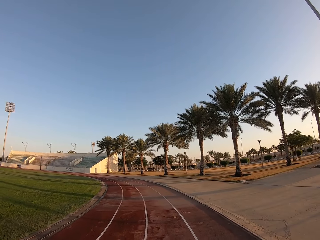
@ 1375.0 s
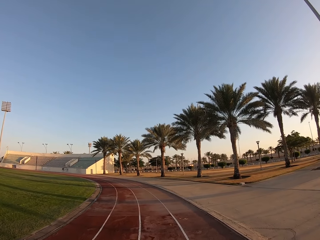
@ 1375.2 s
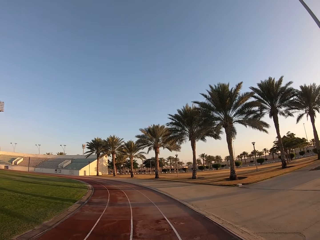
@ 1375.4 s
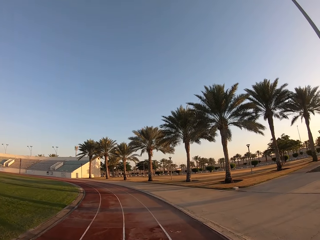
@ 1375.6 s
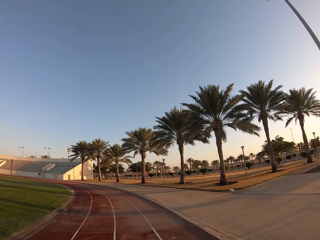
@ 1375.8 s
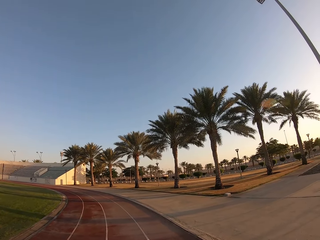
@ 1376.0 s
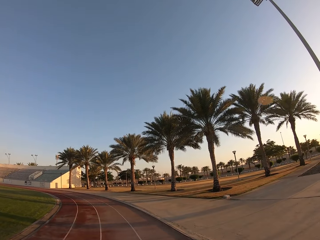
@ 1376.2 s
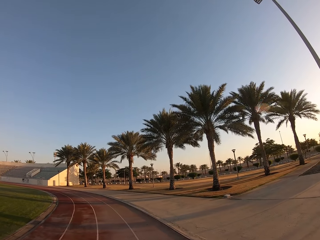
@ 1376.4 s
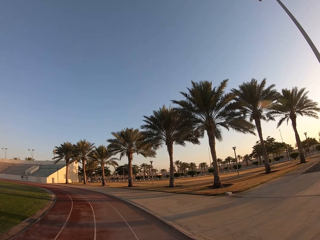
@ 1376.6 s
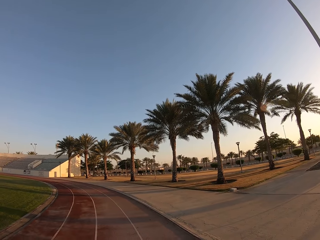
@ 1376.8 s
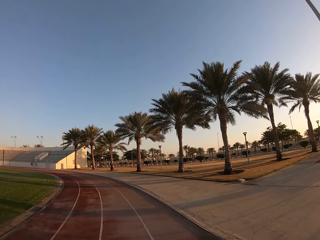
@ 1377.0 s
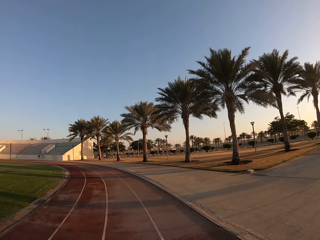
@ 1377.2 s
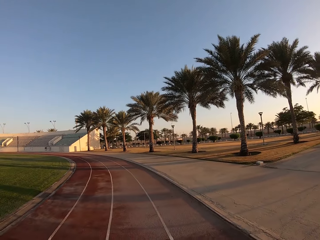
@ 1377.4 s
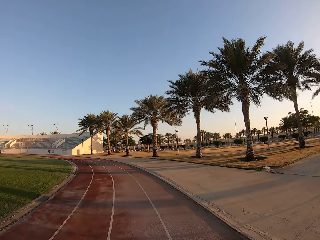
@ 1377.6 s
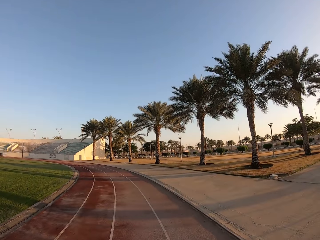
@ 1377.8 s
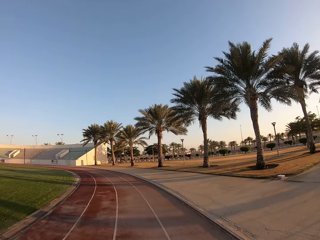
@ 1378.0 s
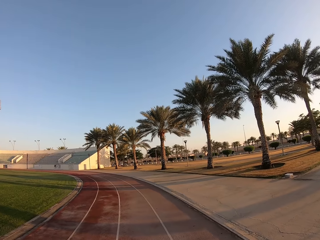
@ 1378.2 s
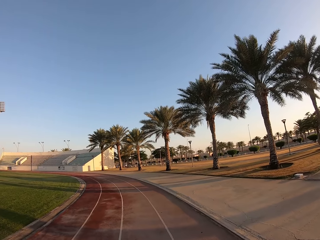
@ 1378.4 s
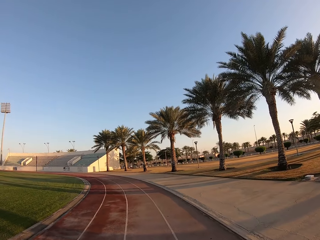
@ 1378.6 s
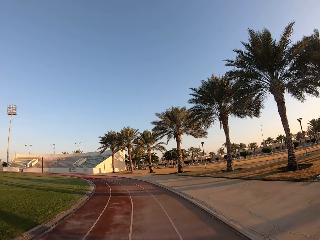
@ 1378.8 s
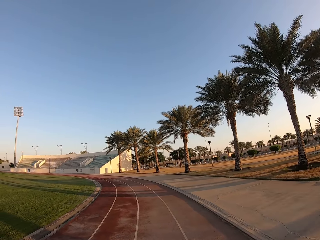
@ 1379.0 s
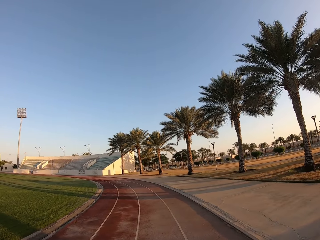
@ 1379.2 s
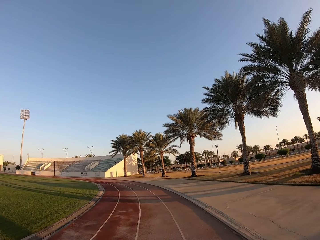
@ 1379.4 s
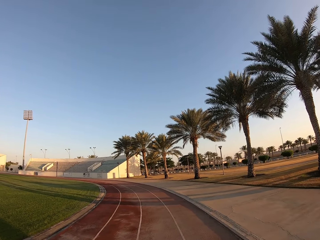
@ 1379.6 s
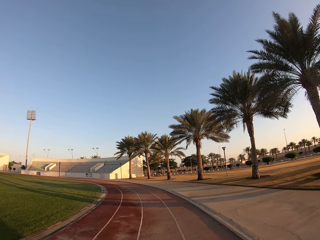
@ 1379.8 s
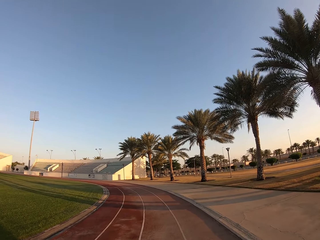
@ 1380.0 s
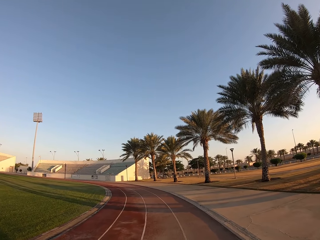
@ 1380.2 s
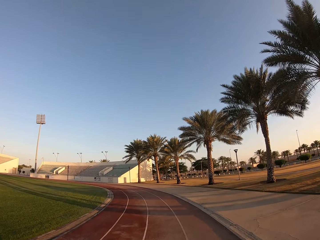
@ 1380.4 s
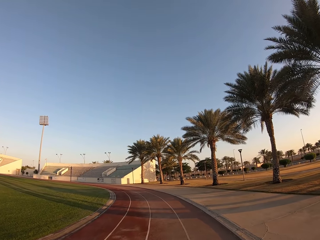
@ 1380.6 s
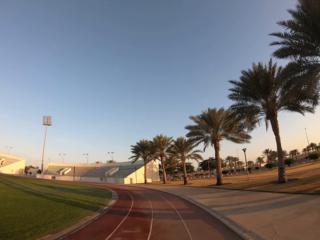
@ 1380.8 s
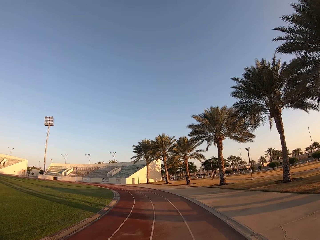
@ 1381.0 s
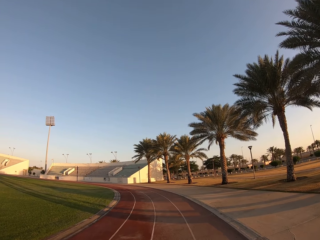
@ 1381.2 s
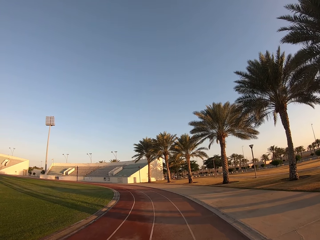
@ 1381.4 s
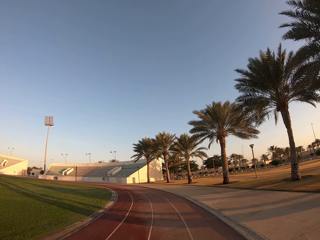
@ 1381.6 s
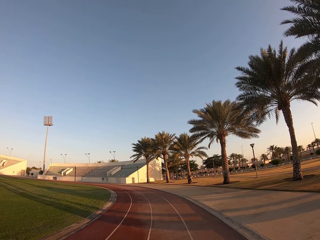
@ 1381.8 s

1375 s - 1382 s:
The camera wearer walks. They stop the jog.

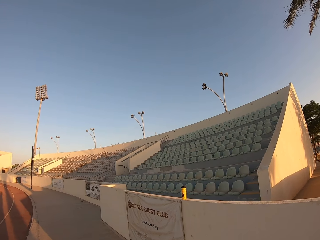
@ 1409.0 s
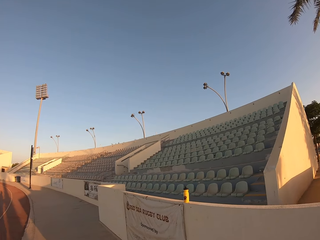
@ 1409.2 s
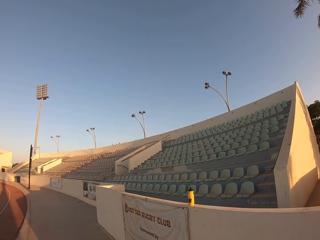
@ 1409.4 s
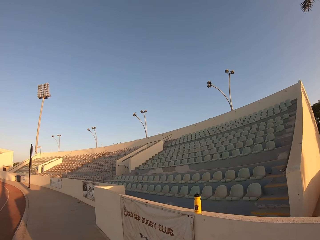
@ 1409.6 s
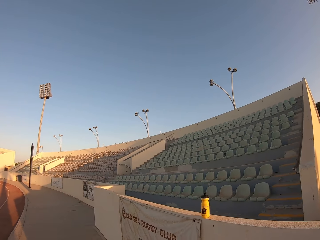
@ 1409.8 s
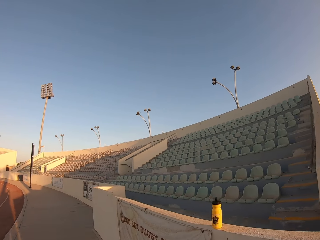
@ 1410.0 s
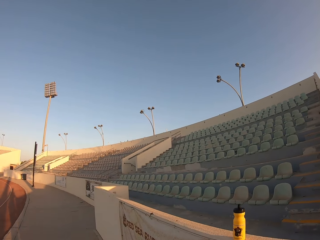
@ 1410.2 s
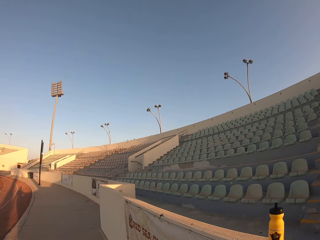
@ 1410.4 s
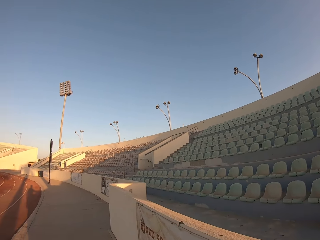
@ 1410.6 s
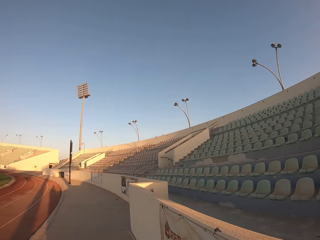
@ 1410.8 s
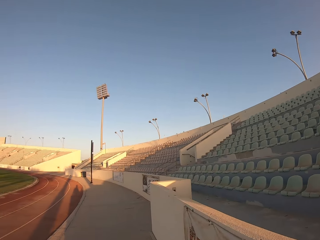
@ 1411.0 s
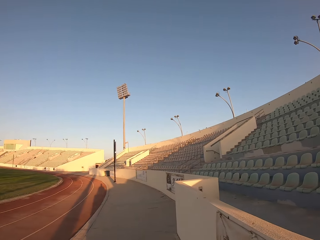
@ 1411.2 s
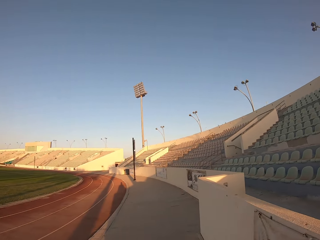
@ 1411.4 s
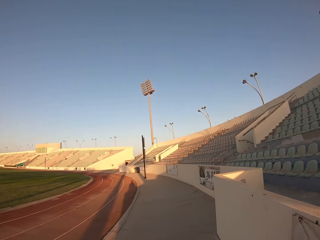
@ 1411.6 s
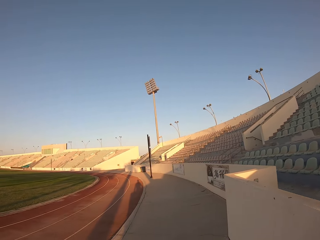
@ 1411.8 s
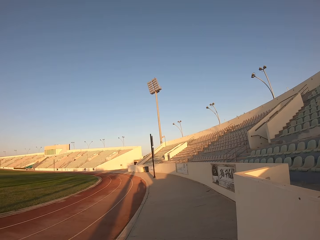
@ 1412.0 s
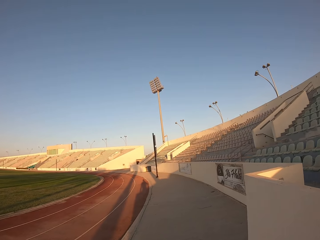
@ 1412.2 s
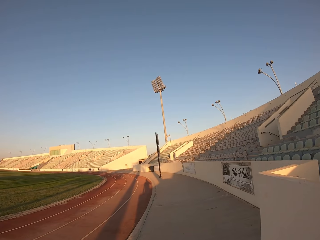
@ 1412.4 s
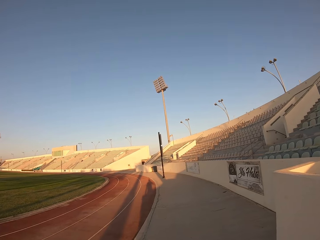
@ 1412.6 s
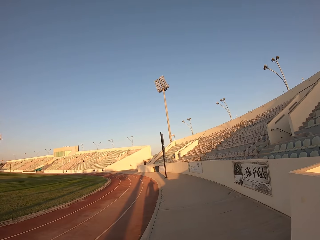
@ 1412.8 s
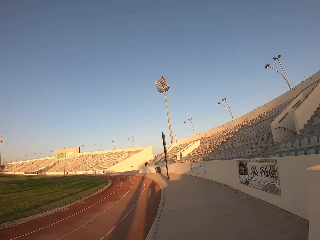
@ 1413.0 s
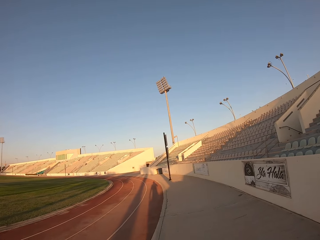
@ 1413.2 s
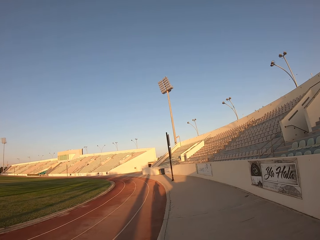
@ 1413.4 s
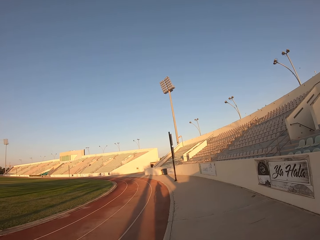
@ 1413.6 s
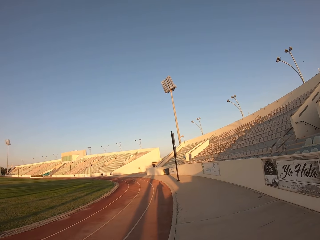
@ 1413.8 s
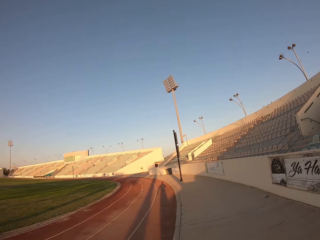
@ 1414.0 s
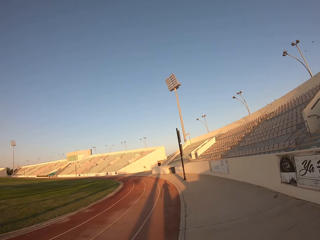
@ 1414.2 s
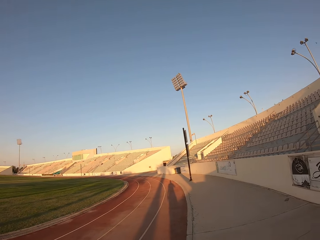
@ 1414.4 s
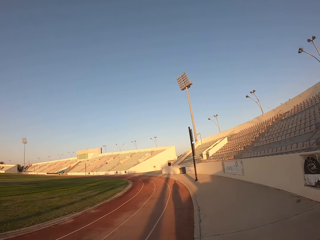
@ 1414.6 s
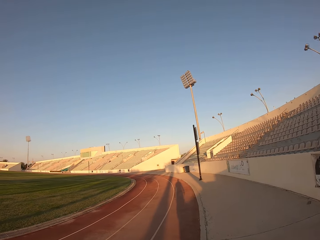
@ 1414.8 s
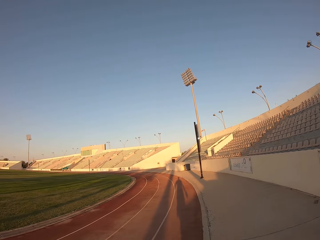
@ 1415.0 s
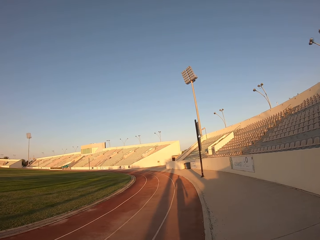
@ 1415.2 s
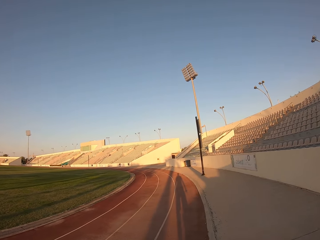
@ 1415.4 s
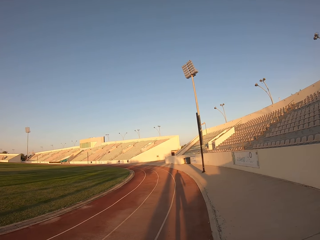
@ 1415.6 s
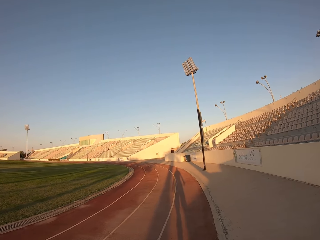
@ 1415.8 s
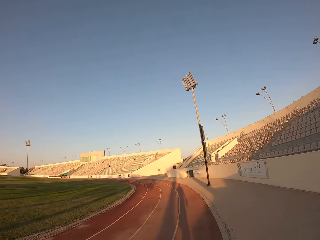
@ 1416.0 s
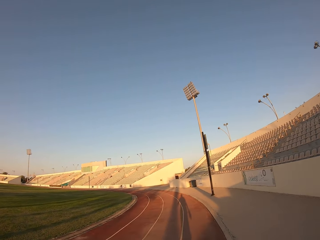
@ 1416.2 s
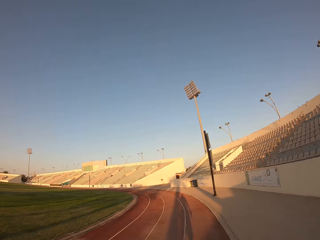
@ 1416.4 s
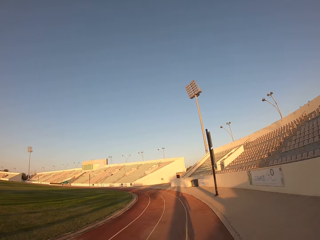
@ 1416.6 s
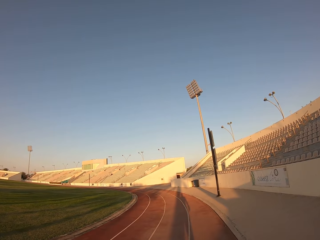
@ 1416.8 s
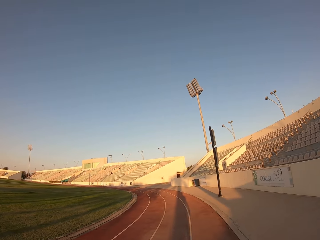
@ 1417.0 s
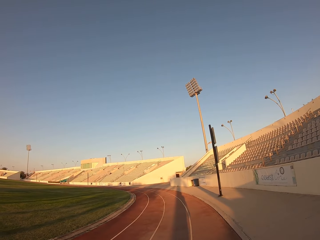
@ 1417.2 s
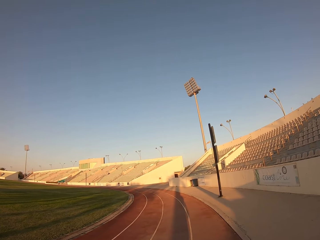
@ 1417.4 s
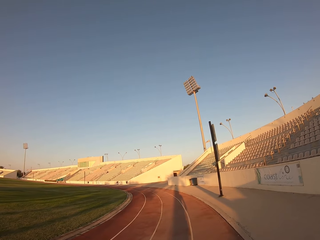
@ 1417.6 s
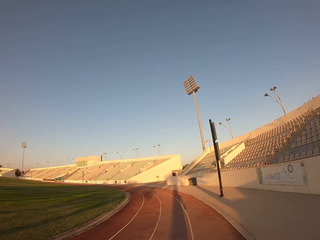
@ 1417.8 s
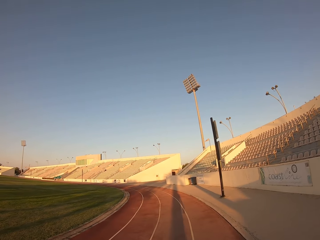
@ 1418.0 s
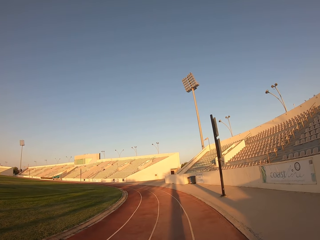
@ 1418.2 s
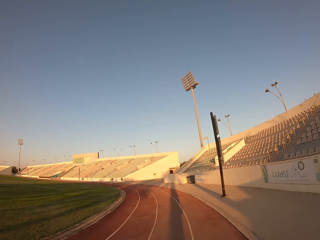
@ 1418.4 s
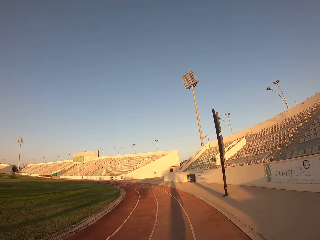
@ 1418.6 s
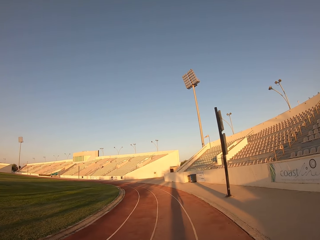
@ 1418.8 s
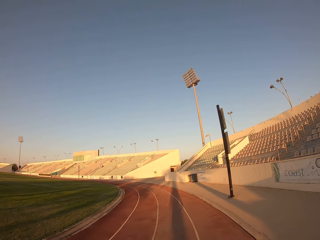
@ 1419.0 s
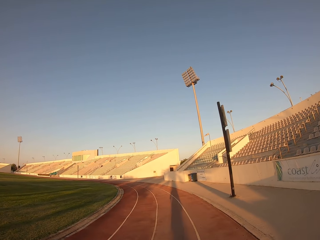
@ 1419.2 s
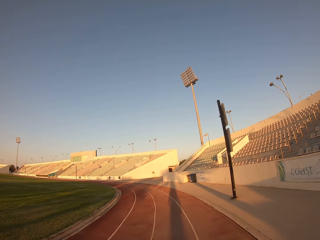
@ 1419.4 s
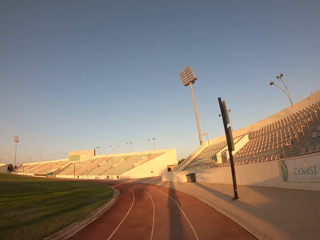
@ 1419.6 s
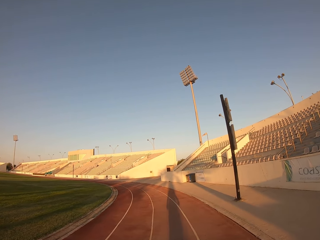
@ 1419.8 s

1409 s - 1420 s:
The camera wearer picks up a bottle. They drink water. They walk.

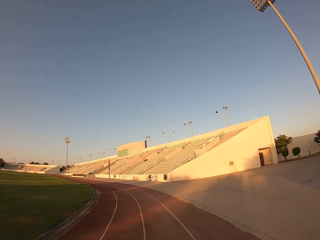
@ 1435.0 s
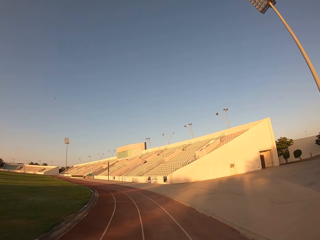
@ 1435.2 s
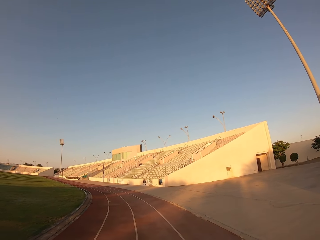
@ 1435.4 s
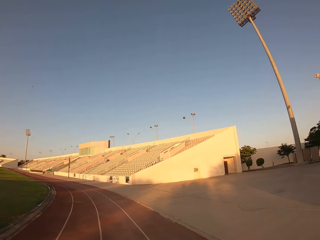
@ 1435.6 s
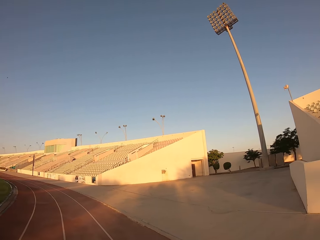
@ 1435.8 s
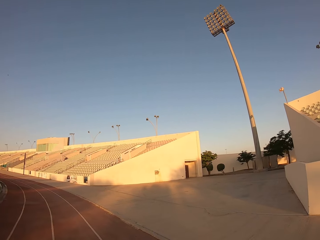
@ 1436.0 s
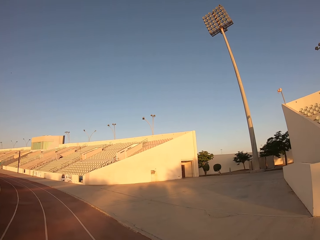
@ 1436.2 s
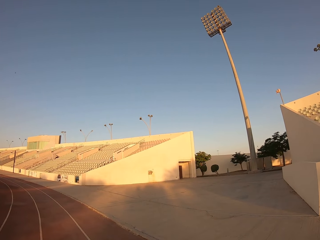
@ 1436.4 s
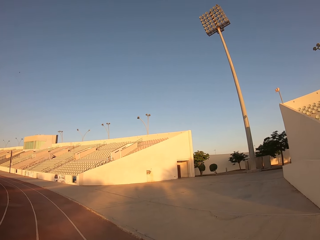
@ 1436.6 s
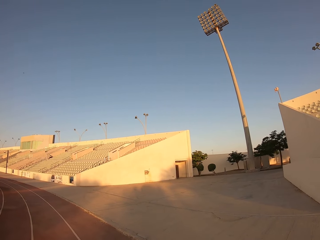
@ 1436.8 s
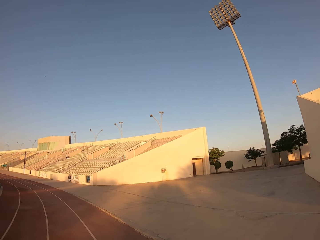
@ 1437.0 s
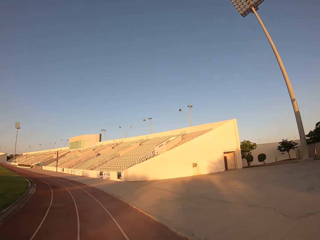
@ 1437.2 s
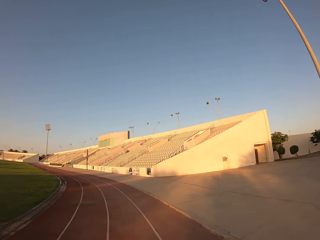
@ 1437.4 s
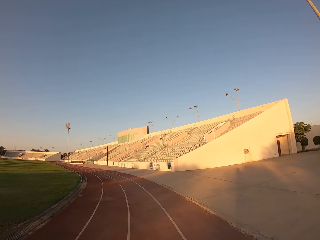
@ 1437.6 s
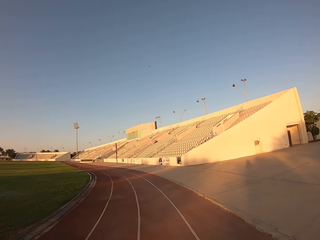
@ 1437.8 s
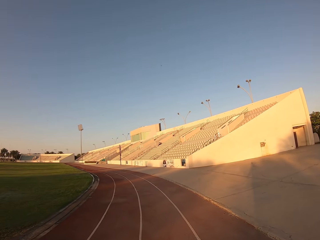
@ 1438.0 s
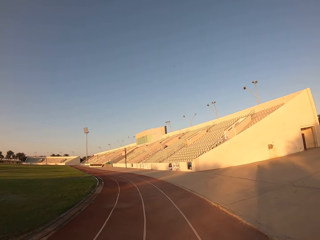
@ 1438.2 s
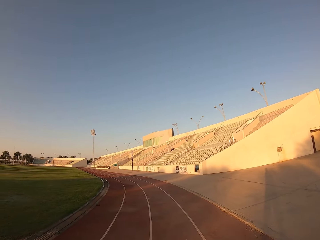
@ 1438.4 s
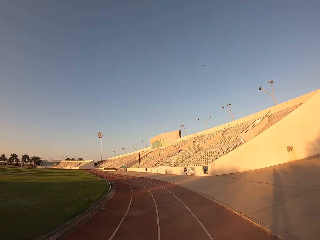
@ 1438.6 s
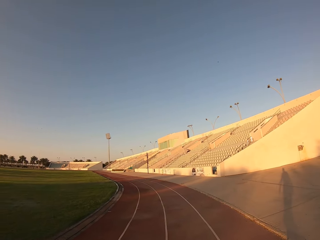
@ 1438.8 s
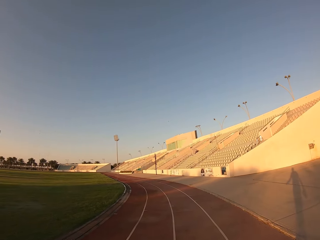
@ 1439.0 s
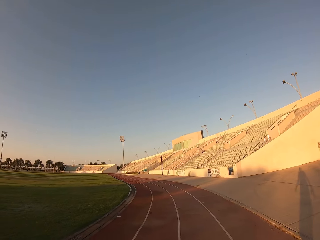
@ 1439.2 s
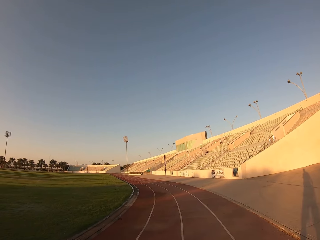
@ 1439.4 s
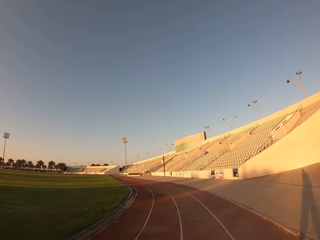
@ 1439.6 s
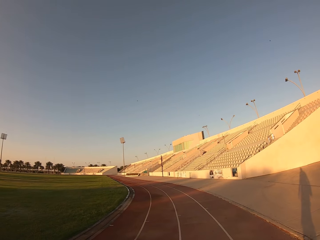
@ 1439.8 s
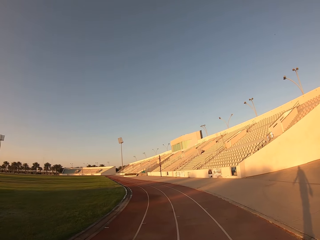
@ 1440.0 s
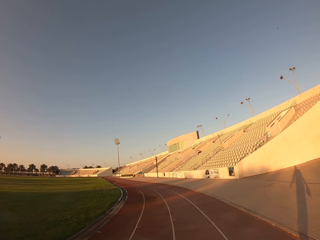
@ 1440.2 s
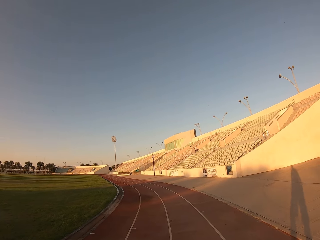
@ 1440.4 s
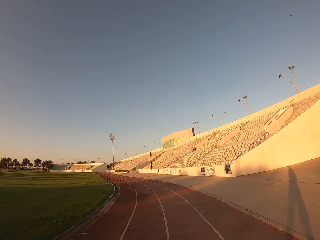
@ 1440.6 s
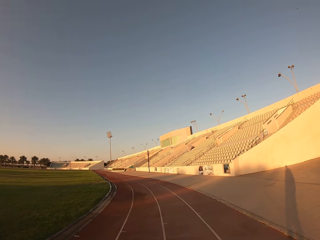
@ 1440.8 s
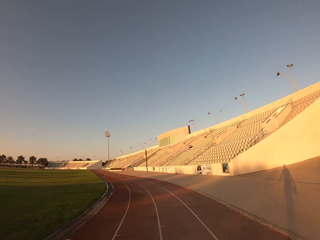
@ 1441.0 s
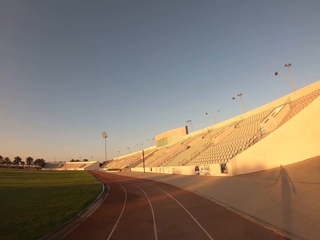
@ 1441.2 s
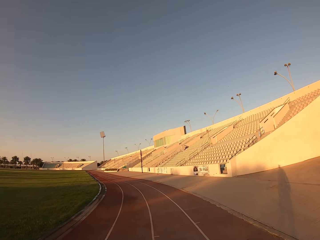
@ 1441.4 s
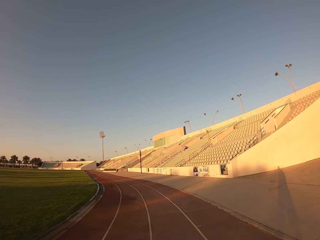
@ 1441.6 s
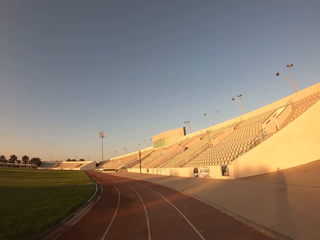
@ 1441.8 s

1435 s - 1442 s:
The camera wearer looks around the stadium. They walk around the stadium.
